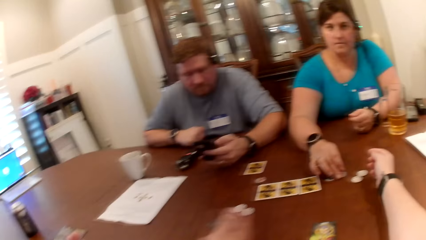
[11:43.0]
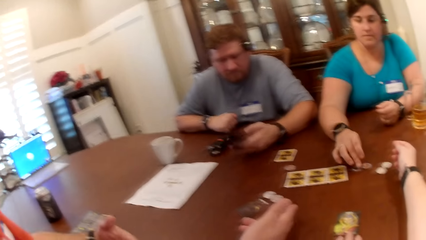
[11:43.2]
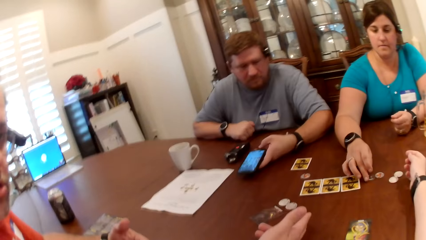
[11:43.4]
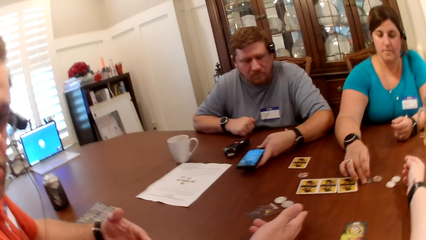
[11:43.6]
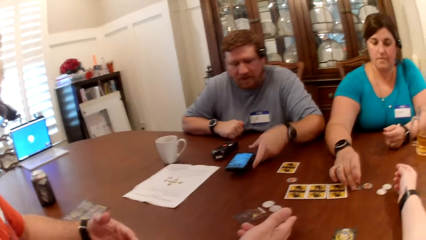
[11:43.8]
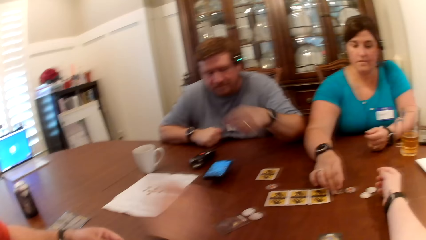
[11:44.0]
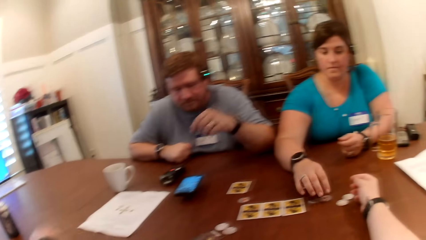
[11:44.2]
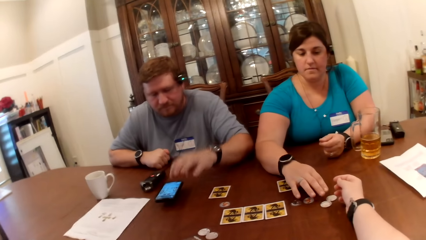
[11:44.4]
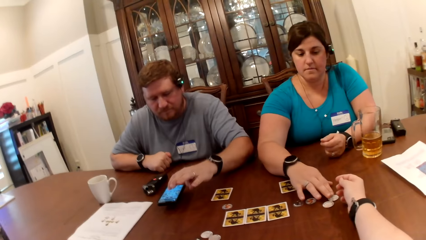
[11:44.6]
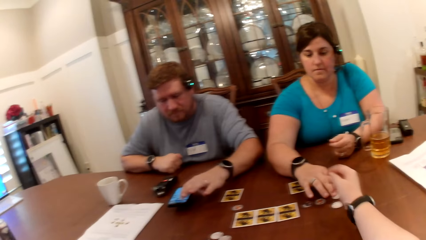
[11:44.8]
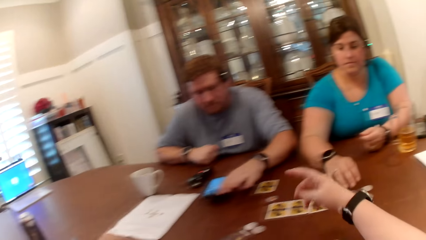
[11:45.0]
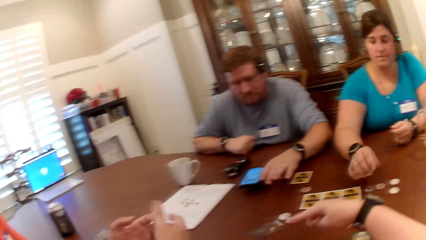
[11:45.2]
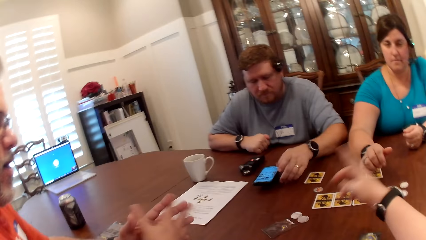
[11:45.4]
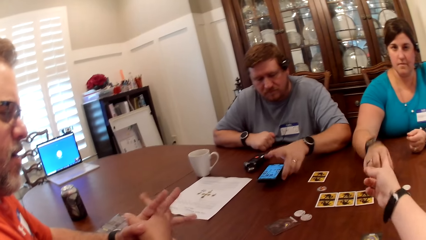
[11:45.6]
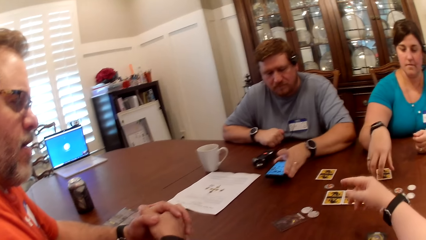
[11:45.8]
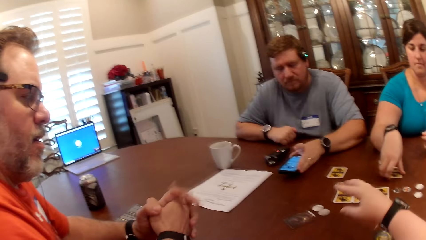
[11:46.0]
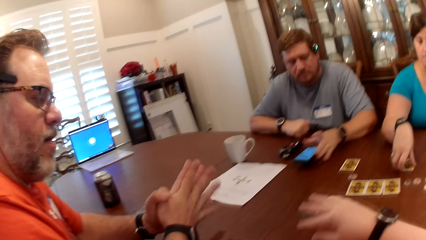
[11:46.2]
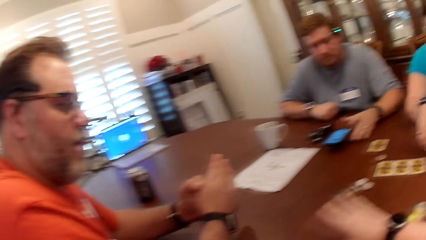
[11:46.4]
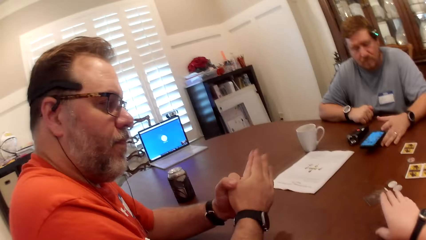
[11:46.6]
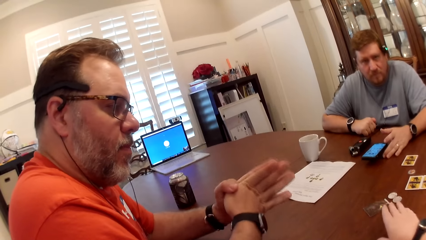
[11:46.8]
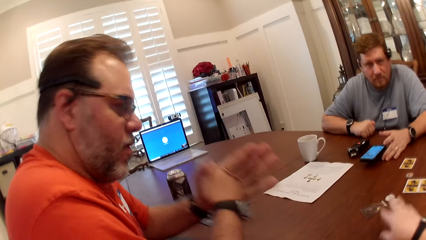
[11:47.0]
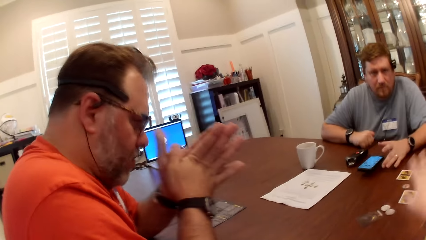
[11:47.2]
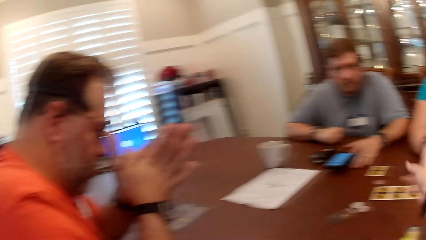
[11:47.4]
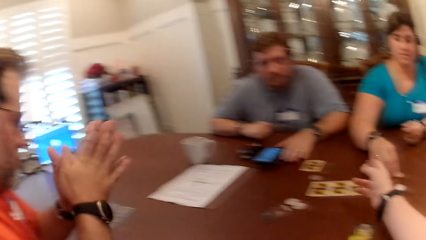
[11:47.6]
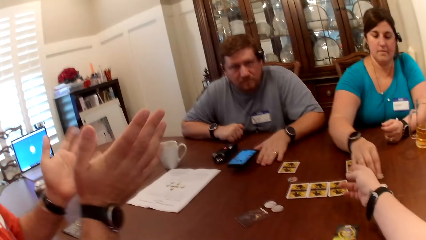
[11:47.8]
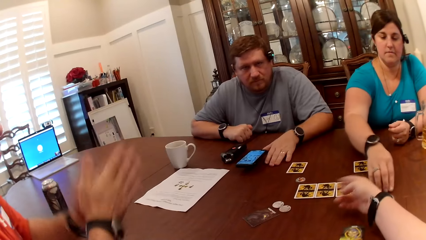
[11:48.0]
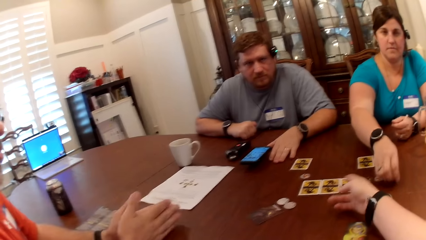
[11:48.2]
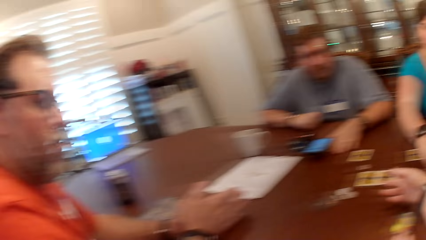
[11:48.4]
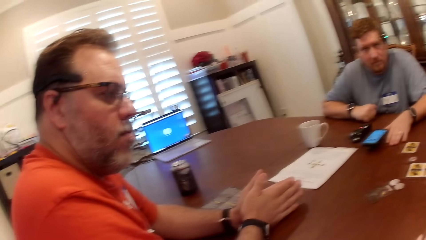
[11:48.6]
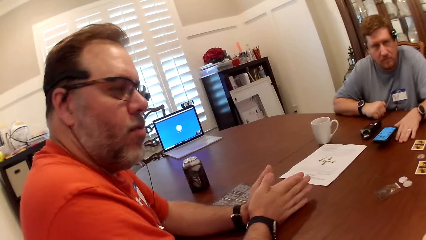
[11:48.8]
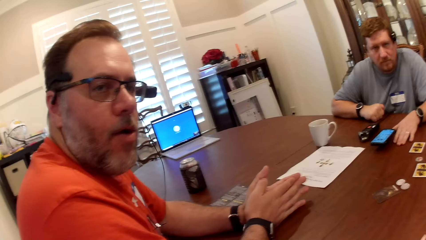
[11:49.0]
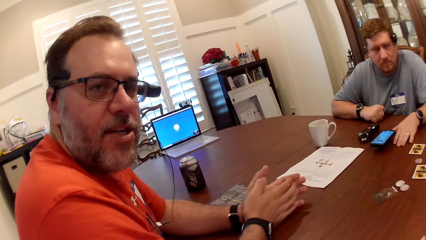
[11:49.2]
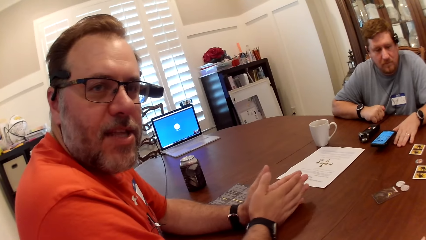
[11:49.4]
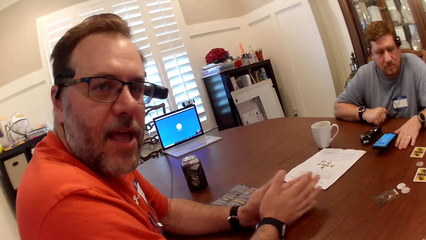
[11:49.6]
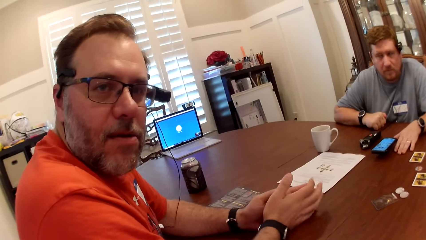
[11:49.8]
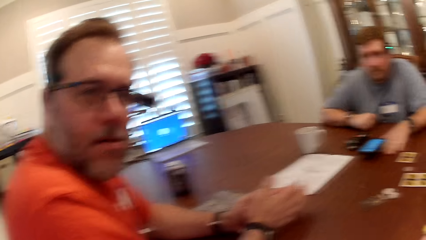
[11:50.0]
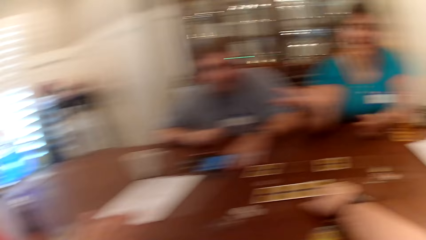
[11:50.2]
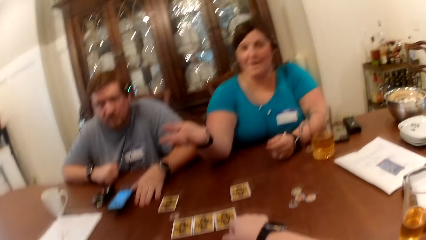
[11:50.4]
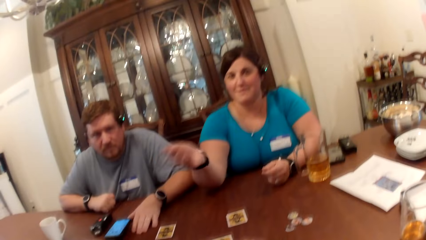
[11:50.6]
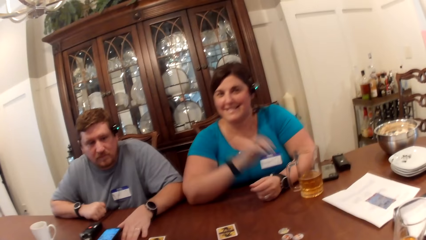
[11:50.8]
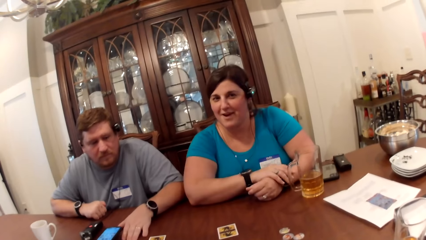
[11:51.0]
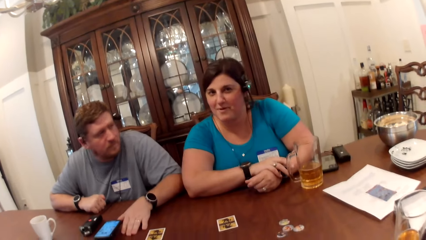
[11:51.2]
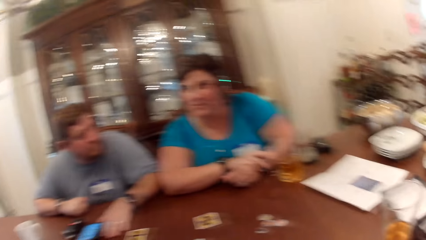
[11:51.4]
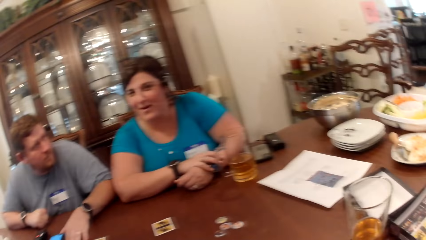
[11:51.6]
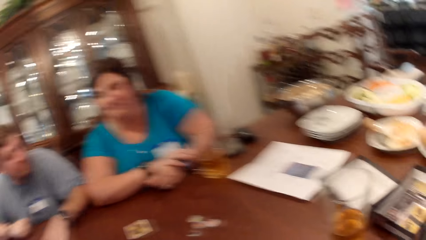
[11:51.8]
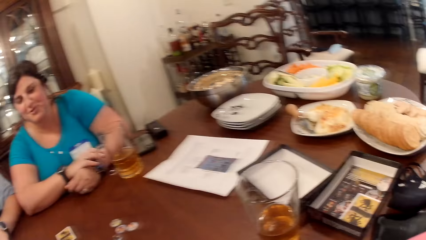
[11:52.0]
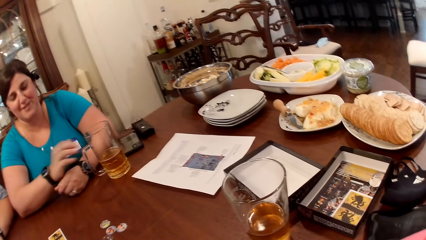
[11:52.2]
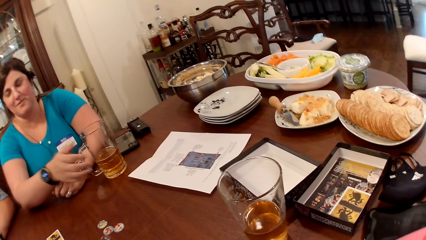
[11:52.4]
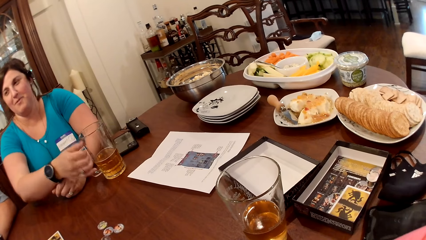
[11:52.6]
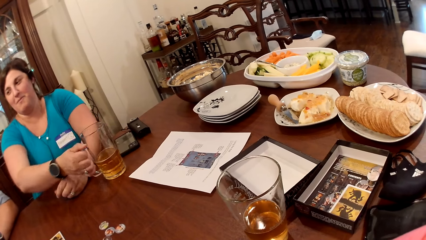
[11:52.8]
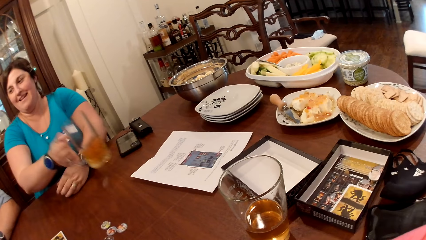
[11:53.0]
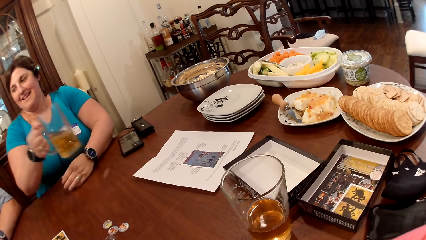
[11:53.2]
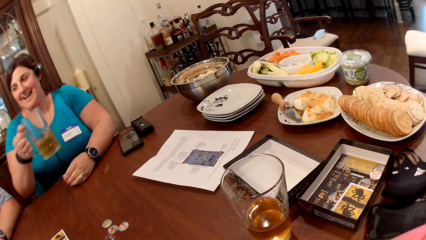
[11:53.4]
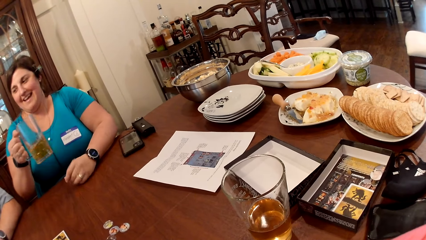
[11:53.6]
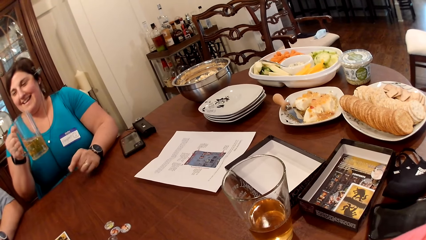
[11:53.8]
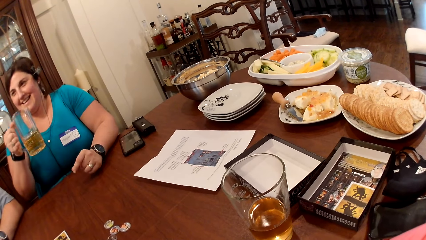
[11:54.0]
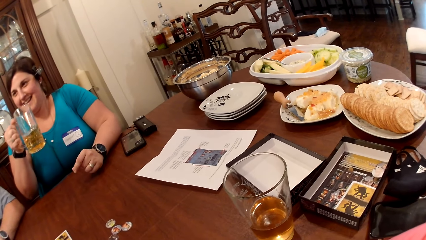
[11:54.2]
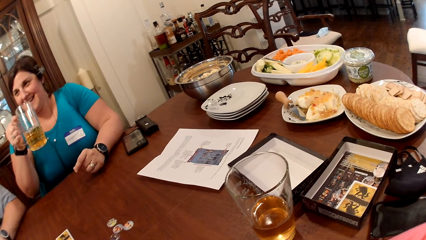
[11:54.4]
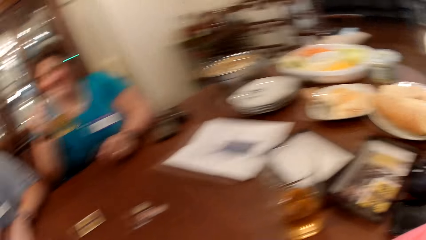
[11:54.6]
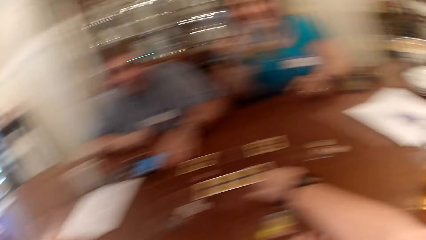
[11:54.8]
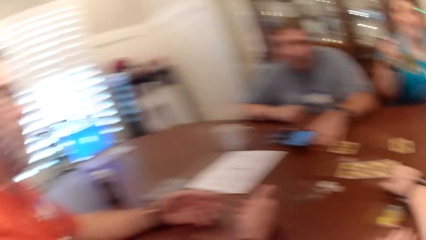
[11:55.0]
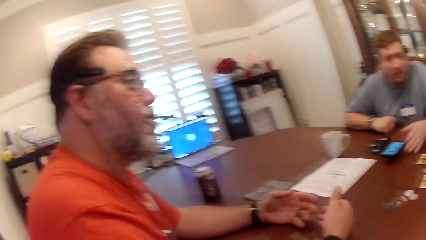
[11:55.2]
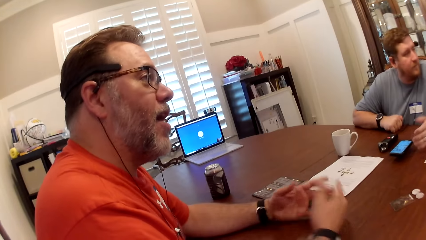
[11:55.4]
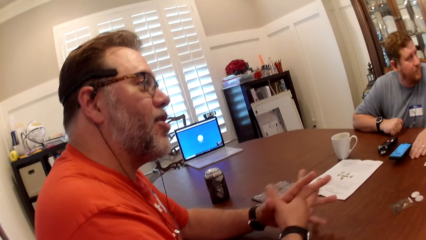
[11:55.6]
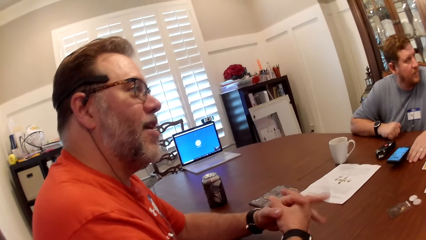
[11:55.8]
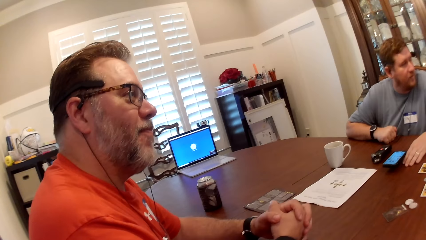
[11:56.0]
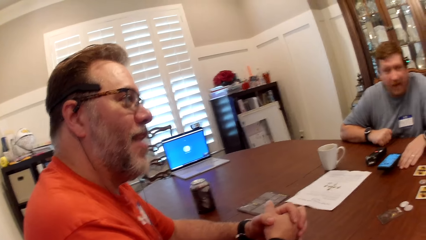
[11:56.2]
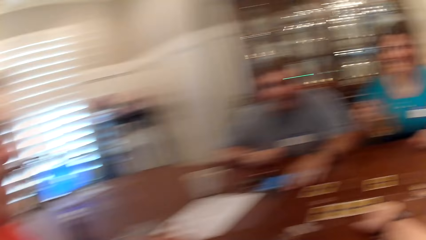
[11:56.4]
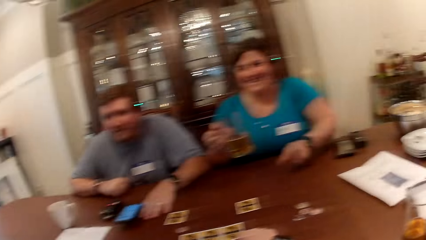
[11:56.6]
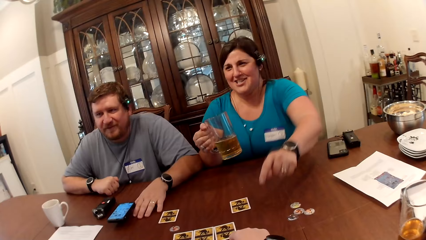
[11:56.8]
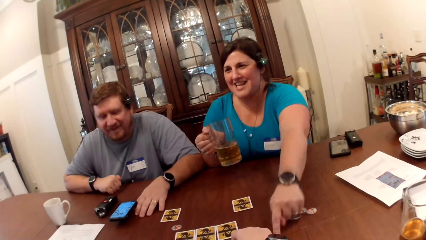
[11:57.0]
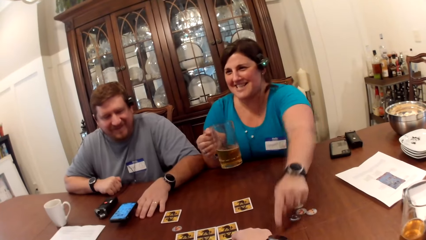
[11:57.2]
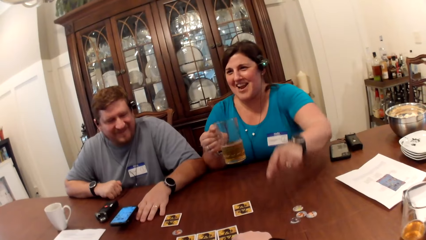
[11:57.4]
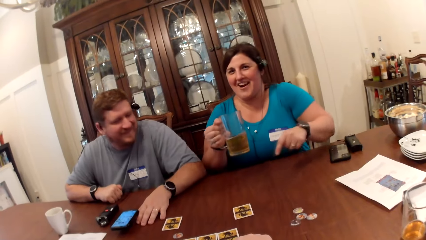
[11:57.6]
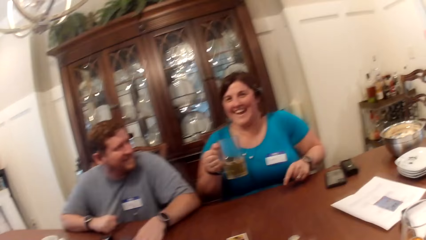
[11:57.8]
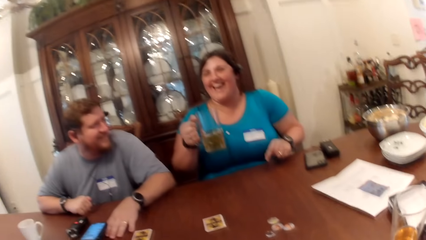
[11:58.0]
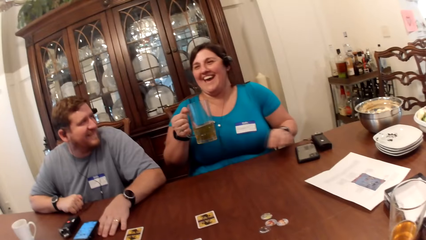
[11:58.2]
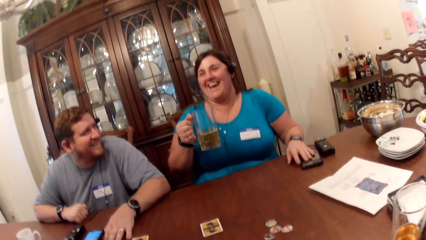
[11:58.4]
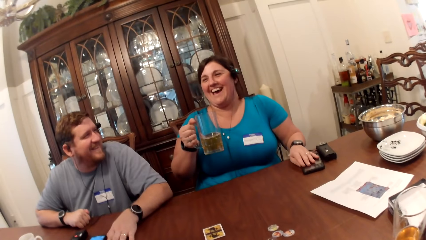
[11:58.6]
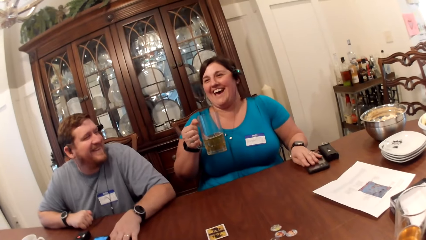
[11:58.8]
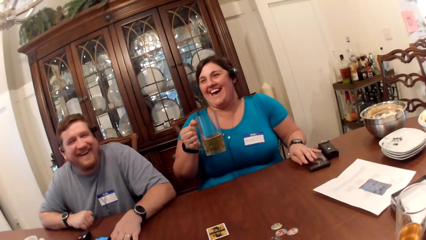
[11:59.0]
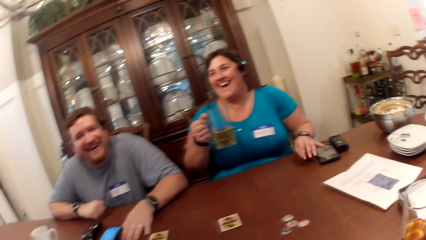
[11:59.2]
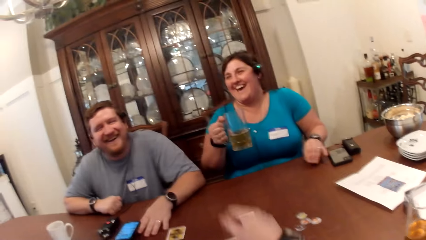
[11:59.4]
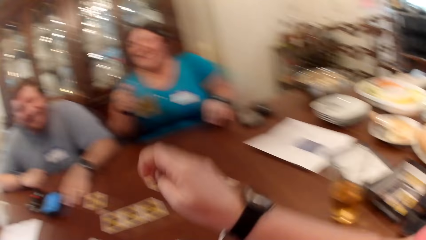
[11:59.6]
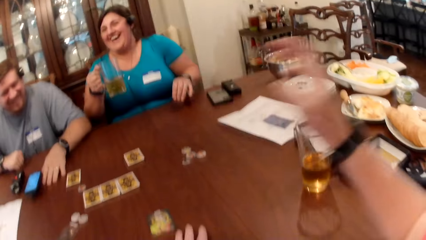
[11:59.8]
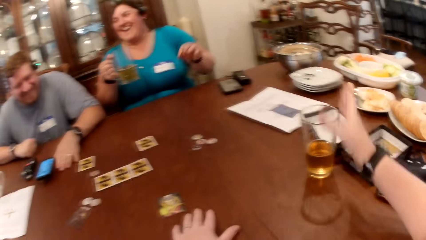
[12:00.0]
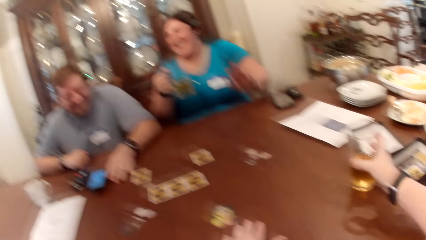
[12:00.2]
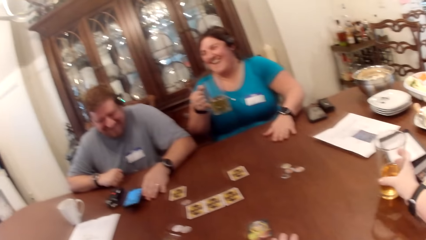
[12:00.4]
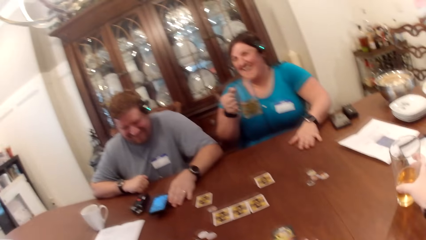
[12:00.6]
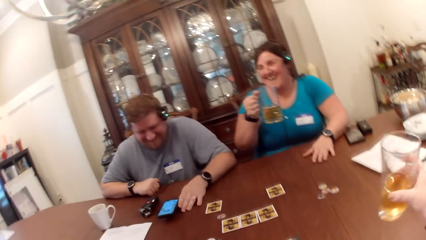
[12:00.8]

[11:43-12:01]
A woman touches a coin. A man puts the phone or mobile phone in his left hand on the table. The man operates the phone on the table with his left hand. The camera wearer gesticulates with her right hand and converses with another man. The first man moves the mobile phone. The woman adjusts a card on the table with her right hand. The camera wearer interacts with the friends. The other man converses with the camera wearer. The woman converses with the camera wearer and the other man. The woman gesticulates with her right hand. The woman picks up the cup of beer on the table with her right hand. The other man converses with the woman. The first man picks up the mug. The first man interacts with the woman. The other man interacts with the friends. The woman touches a card on the table. The woman touches a phone on the table with her left hand. The woman hits the table with her left hand. The camera wearer picks up the cup of beer on the table with her right hand.
